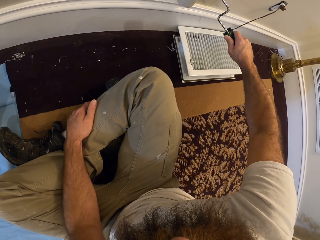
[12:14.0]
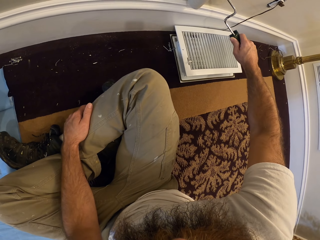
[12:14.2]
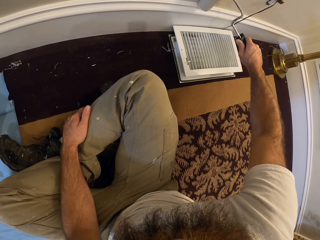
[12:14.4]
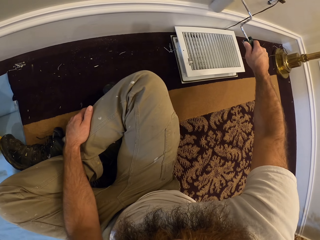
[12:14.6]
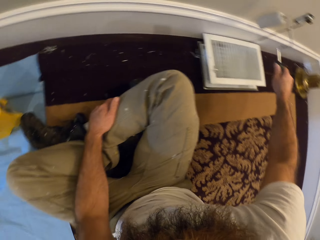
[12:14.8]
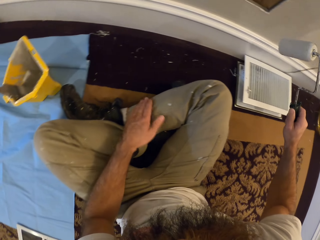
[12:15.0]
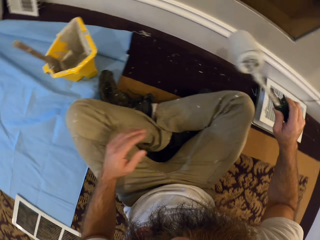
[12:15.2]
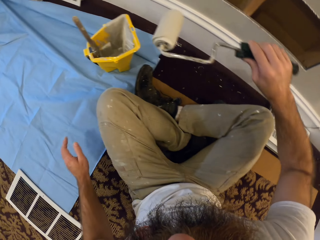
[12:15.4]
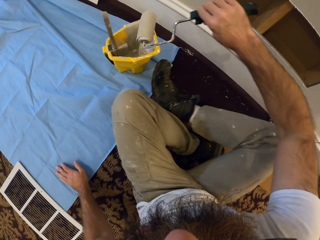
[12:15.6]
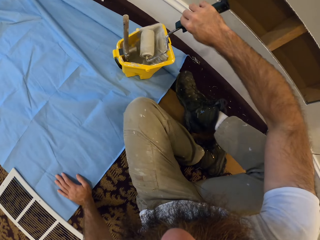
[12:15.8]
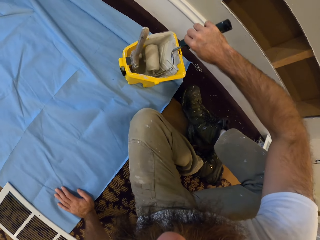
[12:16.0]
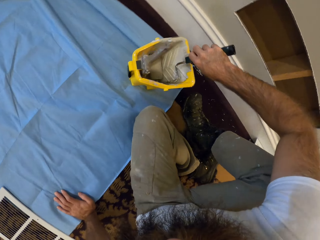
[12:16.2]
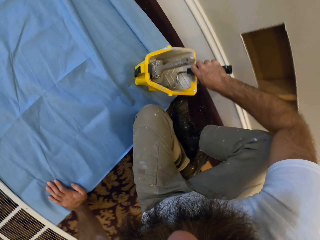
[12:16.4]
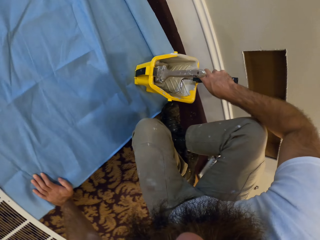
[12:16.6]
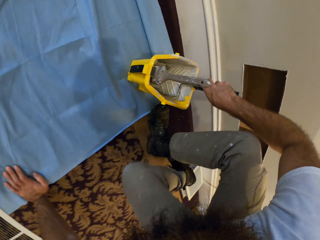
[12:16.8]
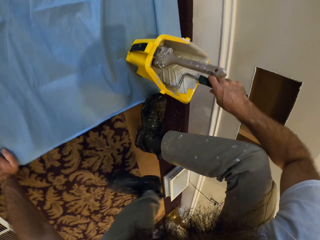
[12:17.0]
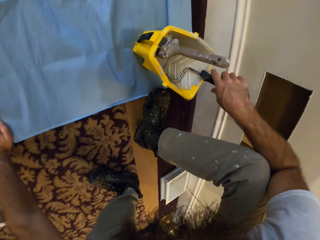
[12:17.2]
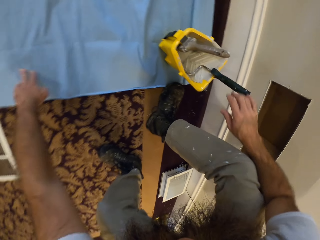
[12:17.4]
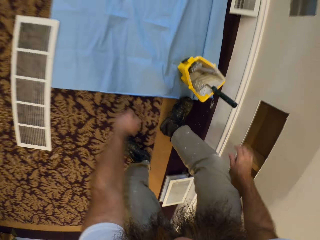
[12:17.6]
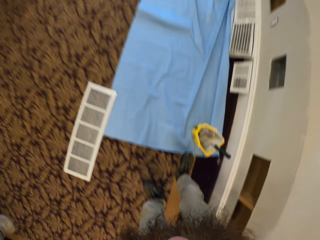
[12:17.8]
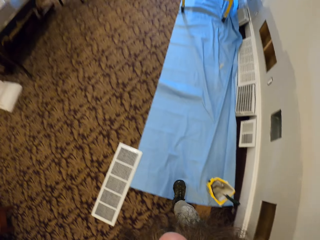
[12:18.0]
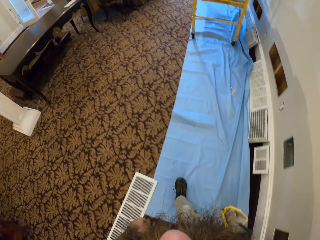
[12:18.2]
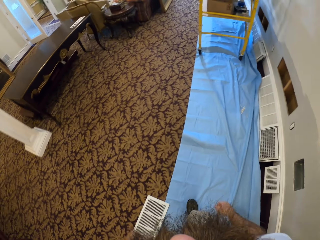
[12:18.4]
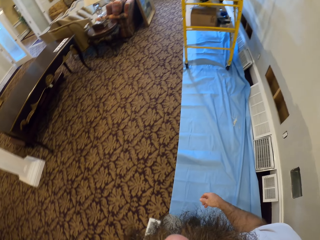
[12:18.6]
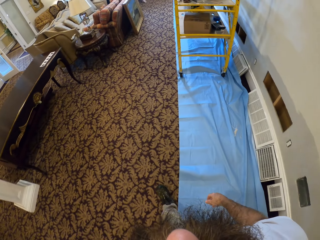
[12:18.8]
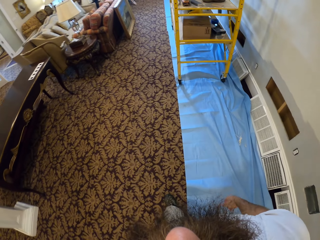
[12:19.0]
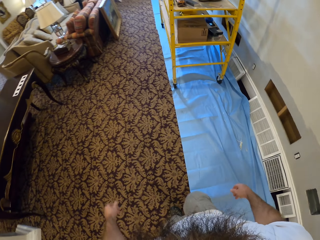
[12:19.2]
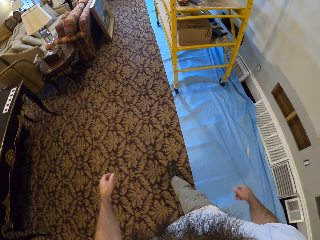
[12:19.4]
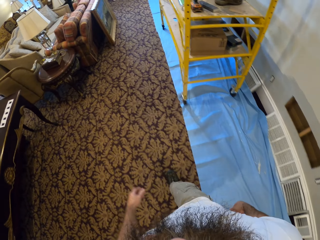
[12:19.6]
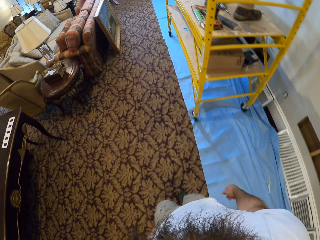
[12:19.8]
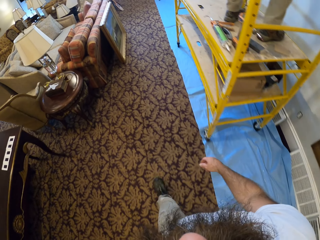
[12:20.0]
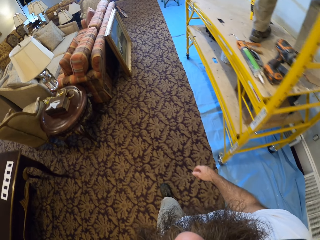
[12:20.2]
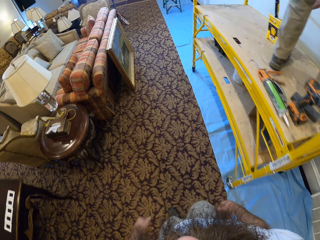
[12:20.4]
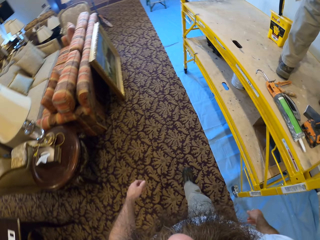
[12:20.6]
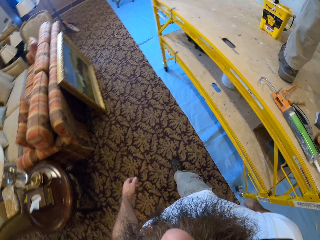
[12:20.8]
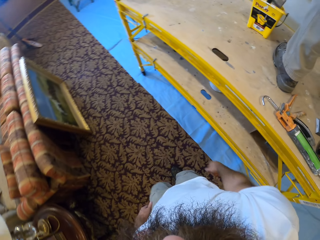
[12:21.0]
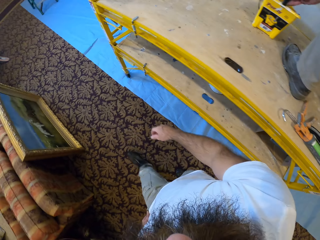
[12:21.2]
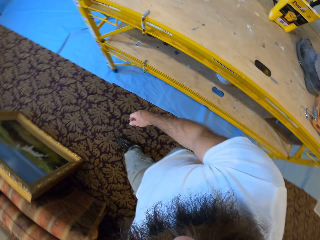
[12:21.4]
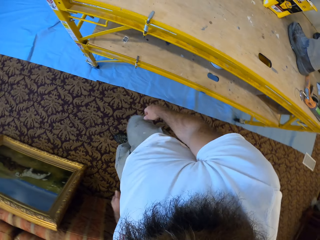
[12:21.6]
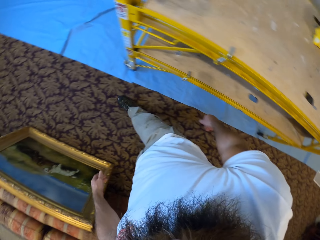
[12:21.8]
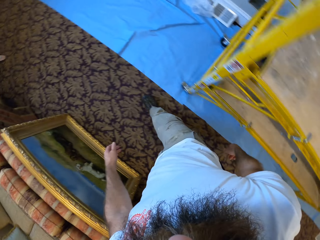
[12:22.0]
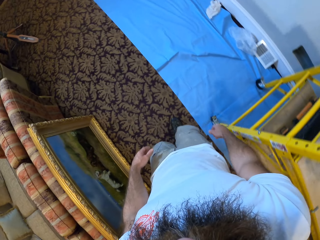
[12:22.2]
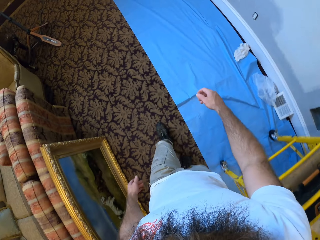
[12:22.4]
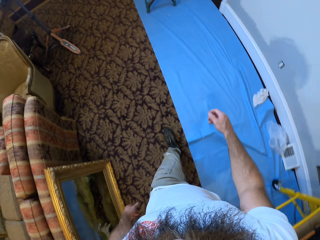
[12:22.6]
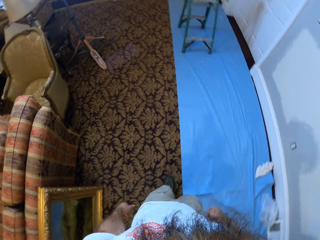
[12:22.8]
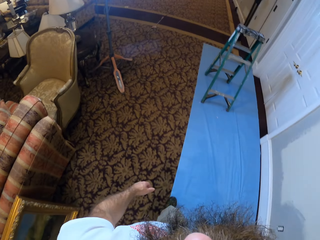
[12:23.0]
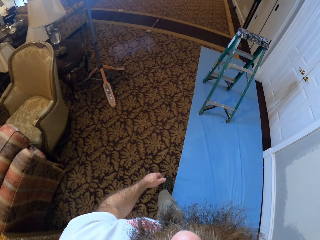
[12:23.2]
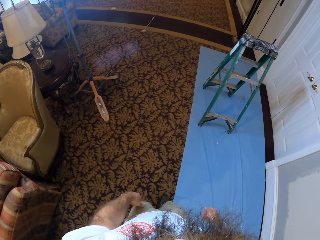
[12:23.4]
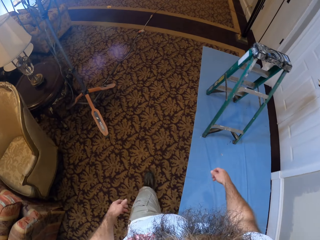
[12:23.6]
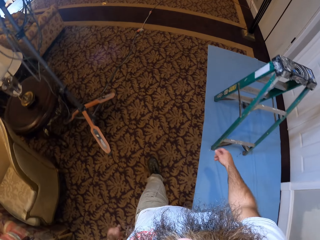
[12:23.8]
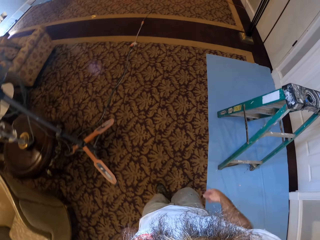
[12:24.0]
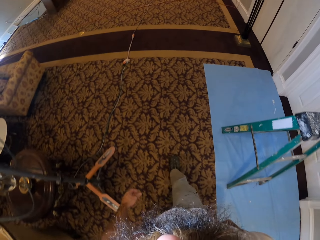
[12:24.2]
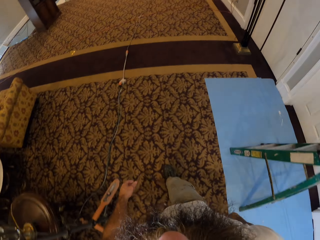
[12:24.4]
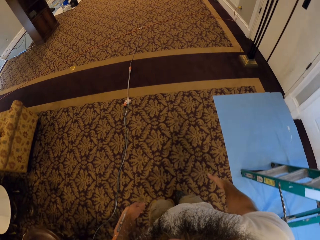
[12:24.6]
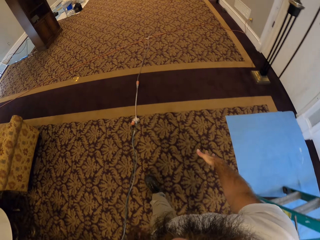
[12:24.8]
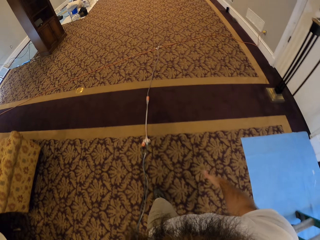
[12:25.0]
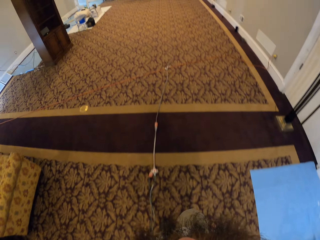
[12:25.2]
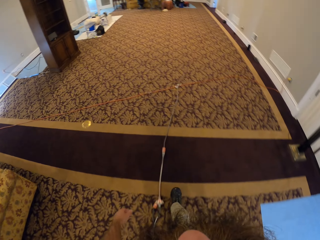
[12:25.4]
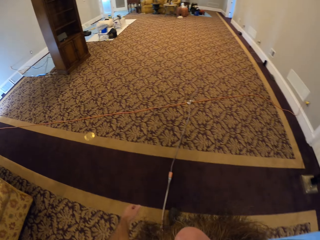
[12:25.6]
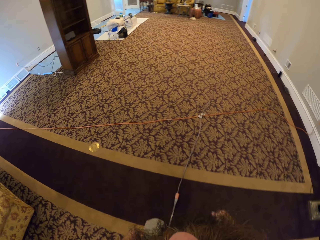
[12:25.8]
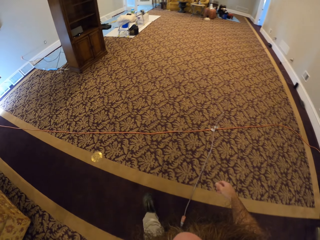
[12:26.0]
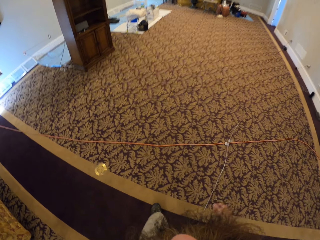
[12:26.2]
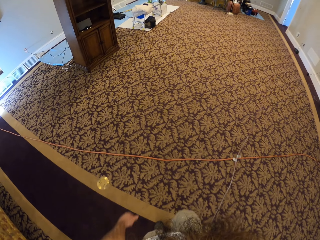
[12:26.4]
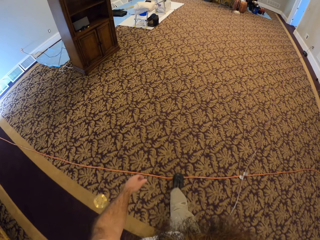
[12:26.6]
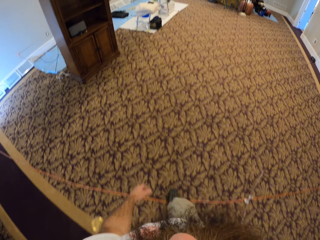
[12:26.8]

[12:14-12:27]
The camera wearer drops the paint roller in the paint container on the floor with his right hand. He dips the paint roller into the jar. He walks in the room.

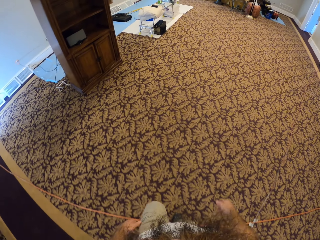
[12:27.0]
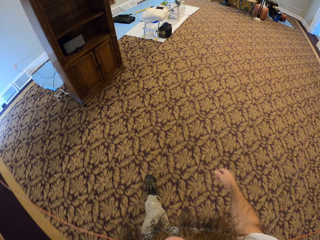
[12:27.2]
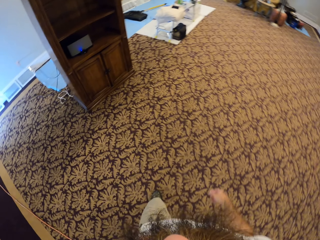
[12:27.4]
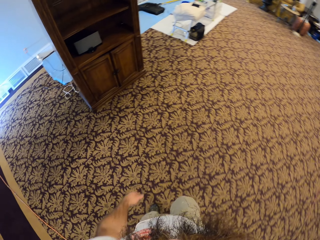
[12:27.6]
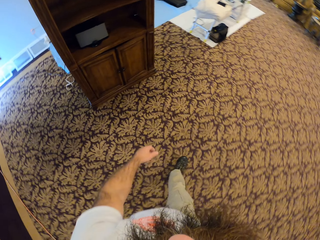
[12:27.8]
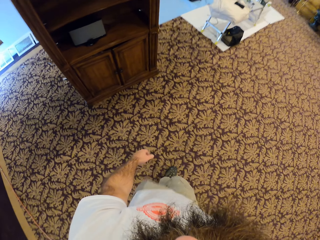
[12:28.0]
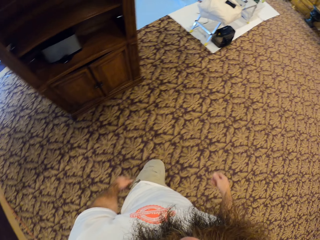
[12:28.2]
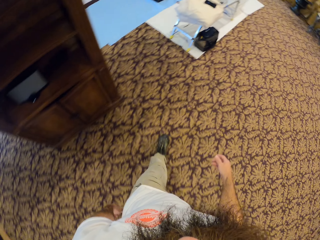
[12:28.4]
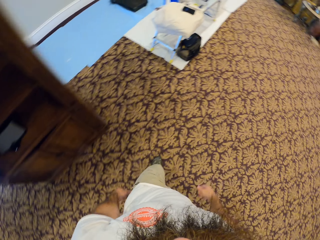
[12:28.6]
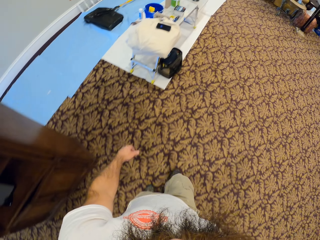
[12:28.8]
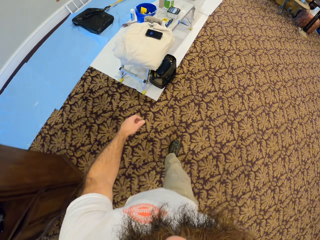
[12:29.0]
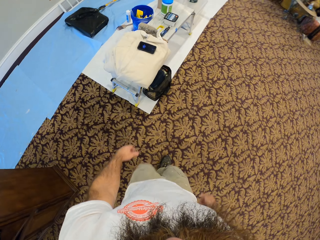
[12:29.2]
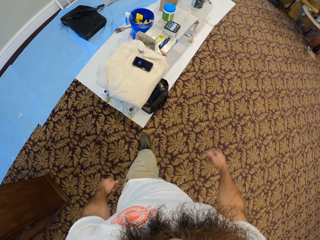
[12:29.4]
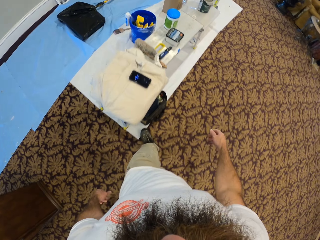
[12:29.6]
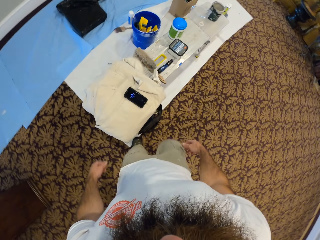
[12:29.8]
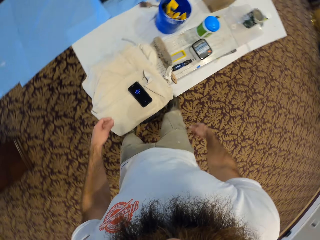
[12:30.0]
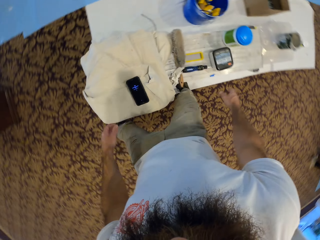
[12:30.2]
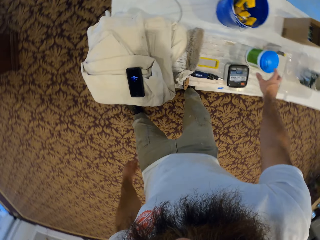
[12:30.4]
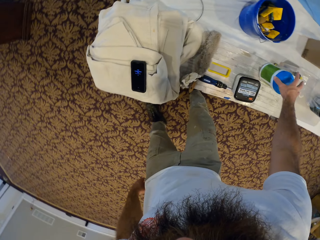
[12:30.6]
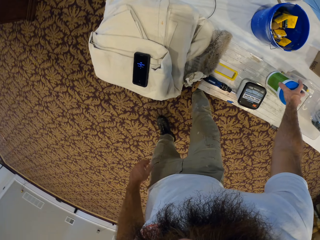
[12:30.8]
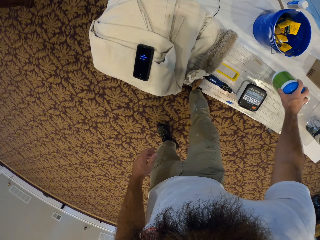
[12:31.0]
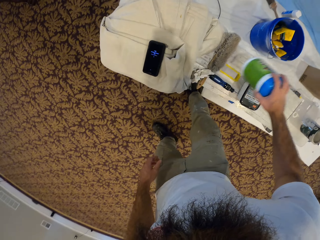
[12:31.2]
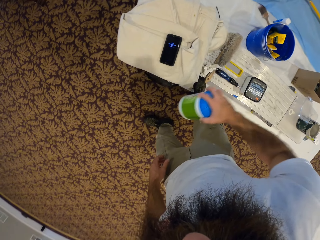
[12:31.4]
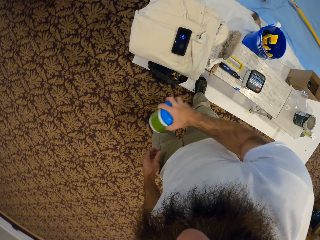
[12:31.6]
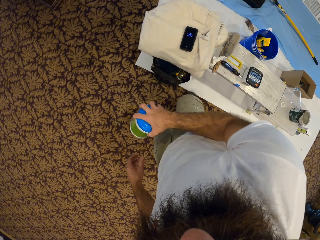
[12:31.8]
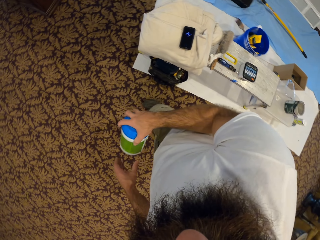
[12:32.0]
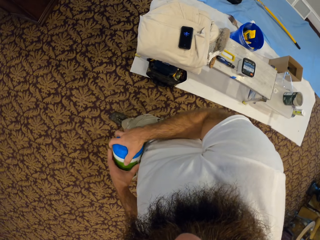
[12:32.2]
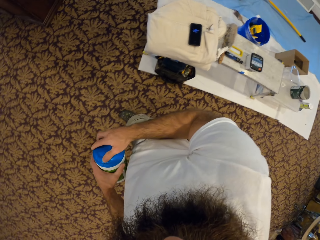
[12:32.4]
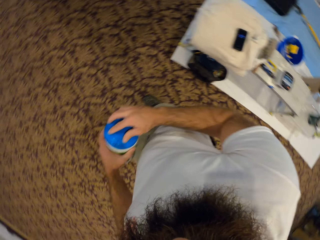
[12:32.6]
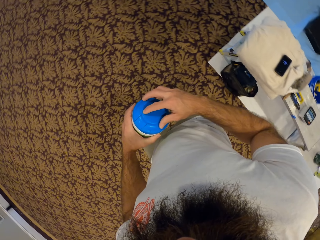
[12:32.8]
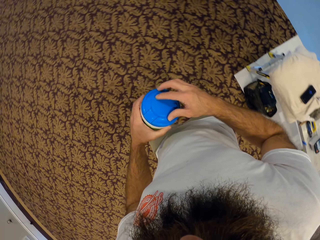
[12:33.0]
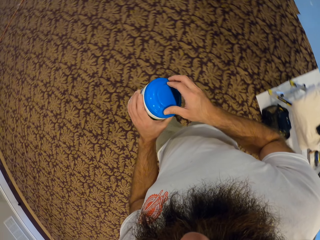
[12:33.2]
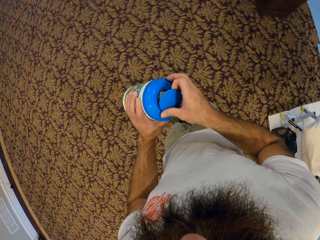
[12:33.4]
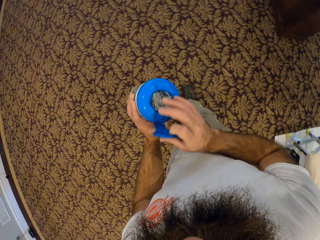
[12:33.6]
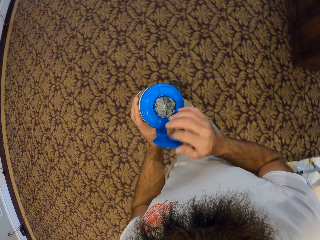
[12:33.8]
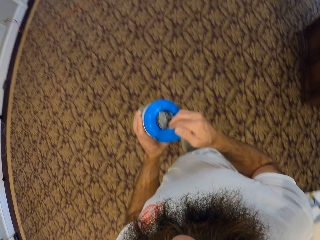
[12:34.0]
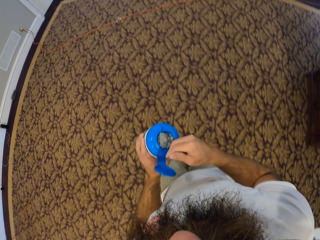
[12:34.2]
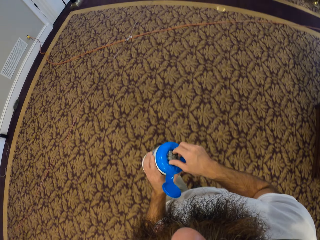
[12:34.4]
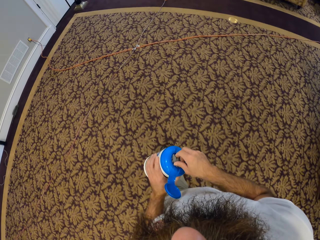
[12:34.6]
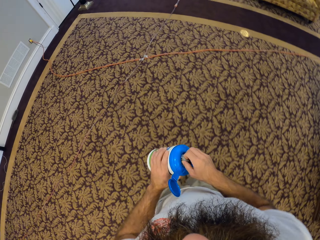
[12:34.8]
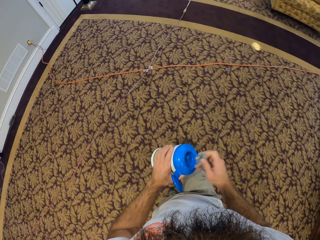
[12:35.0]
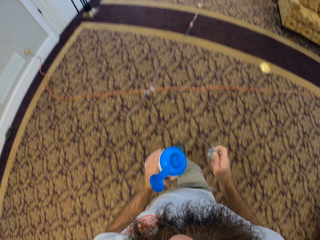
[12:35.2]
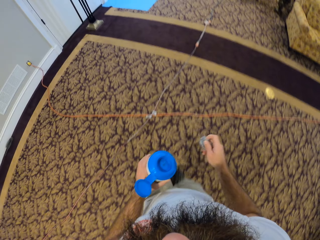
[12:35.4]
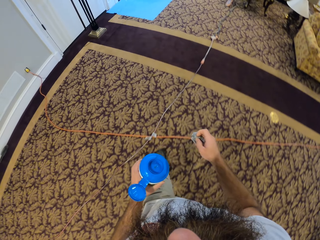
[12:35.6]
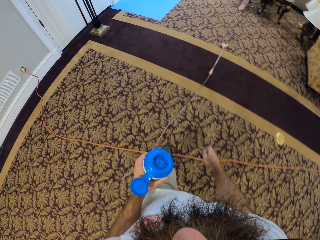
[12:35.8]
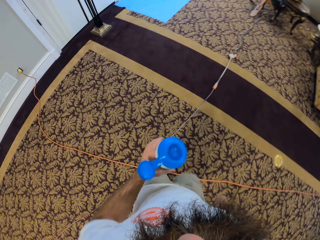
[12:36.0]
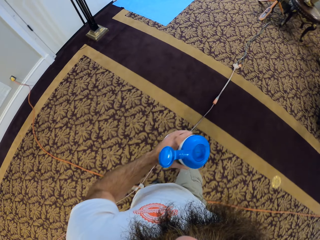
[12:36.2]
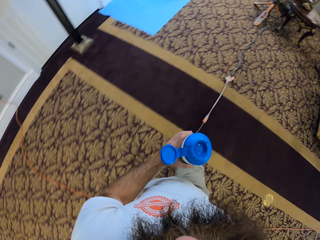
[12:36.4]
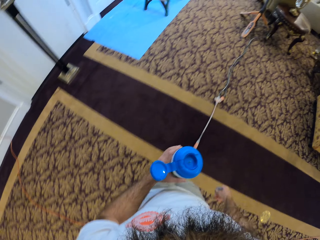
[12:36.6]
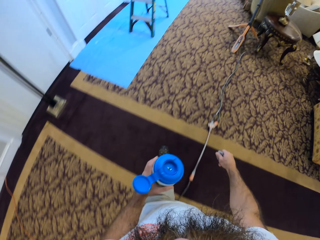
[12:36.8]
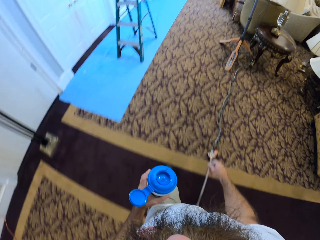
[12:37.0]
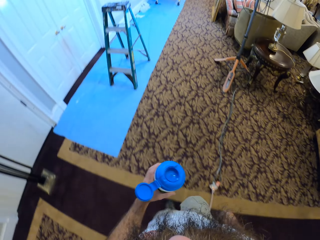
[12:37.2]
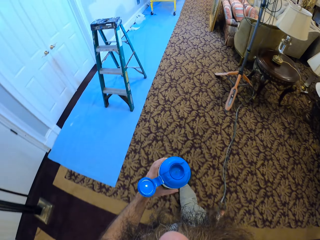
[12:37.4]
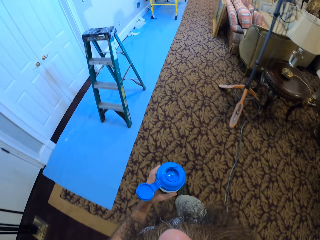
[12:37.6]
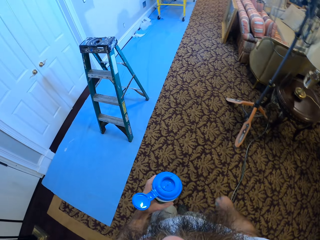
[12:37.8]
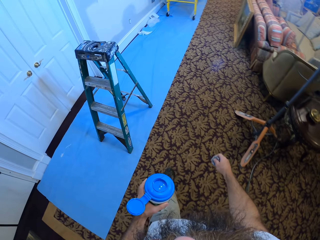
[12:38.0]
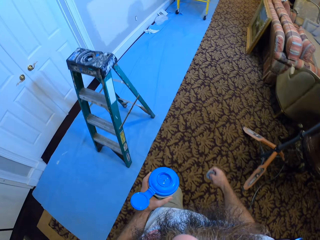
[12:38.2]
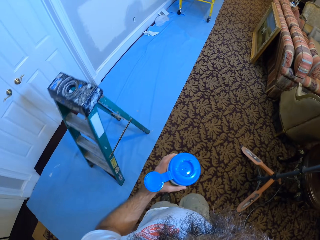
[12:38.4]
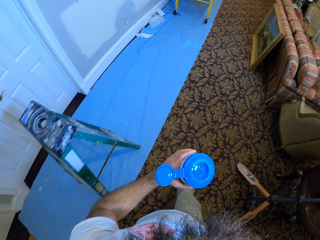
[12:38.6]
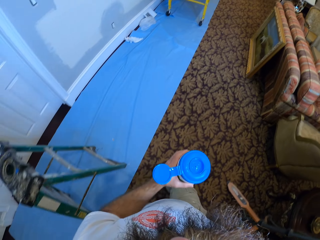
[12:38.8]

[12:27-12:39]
The camera wearer picks a container on a white table with his right hand. He holds the container with both hands. He opens the container with his right hand. He picks a tissue from the container with his right hand.
